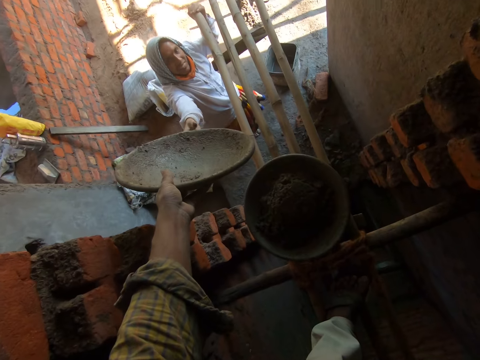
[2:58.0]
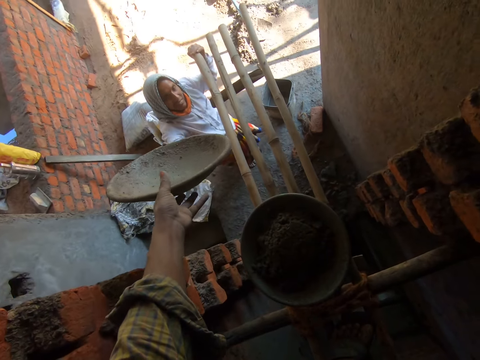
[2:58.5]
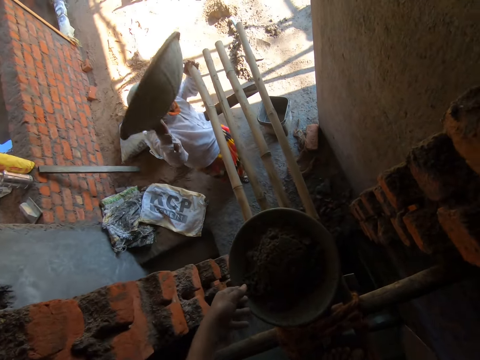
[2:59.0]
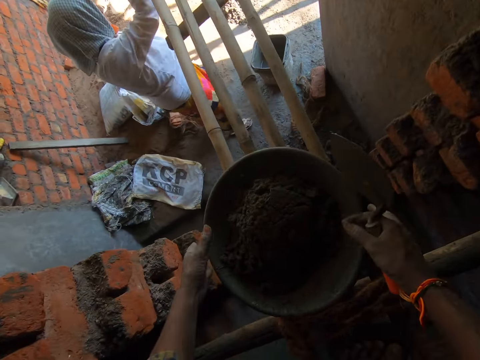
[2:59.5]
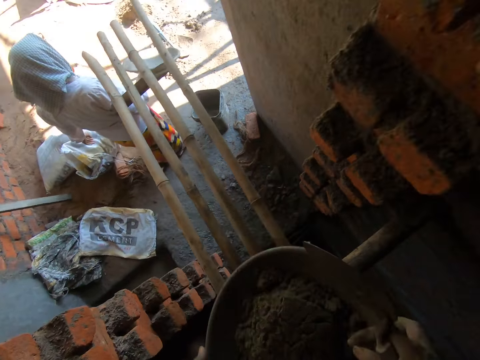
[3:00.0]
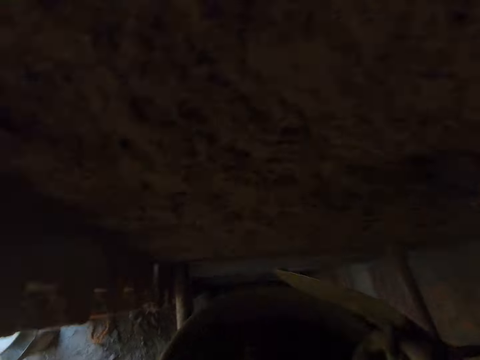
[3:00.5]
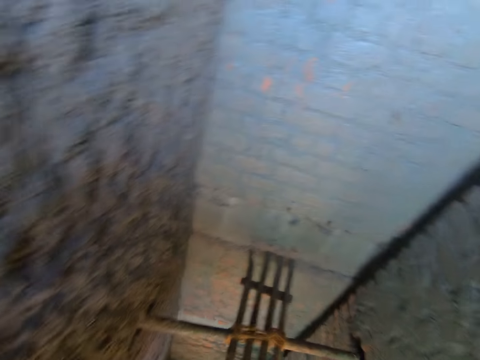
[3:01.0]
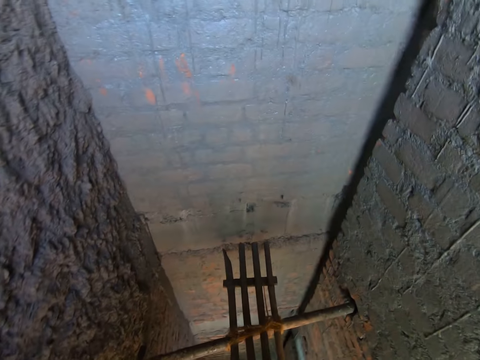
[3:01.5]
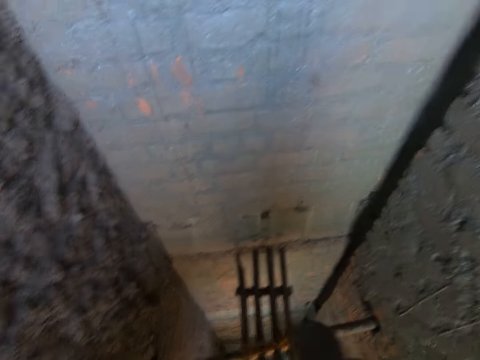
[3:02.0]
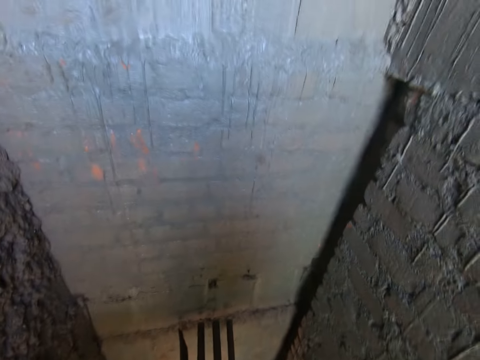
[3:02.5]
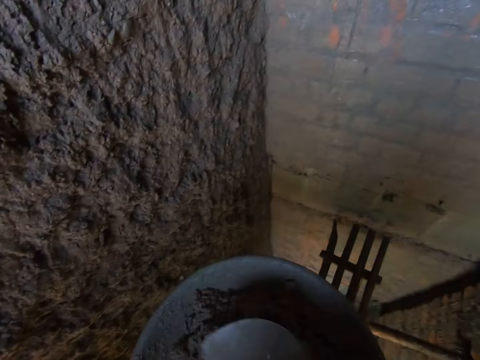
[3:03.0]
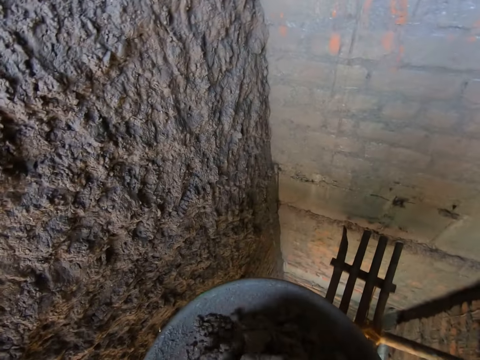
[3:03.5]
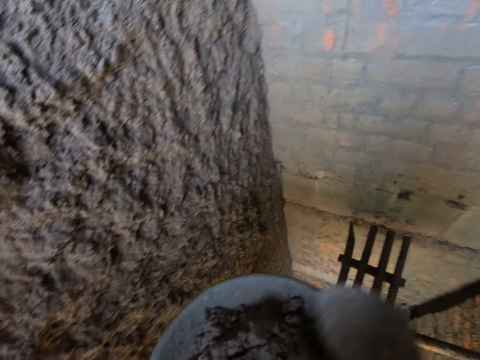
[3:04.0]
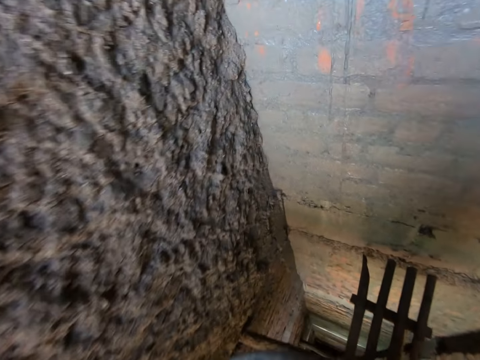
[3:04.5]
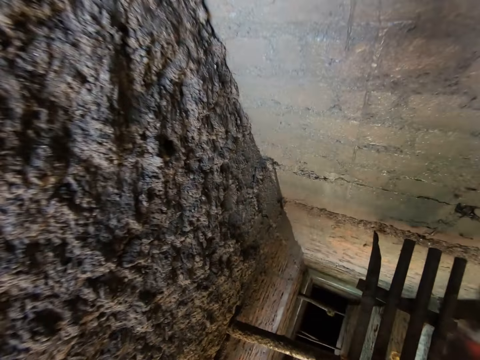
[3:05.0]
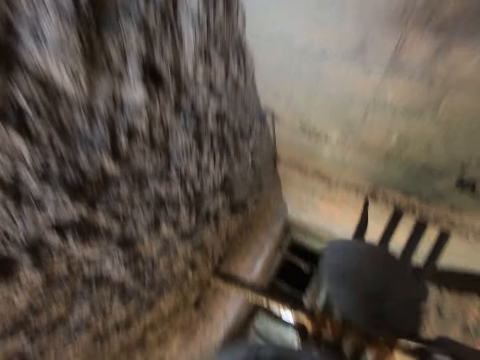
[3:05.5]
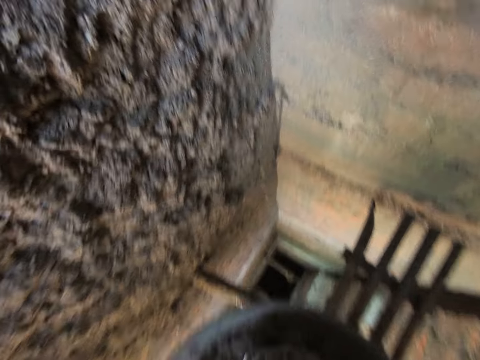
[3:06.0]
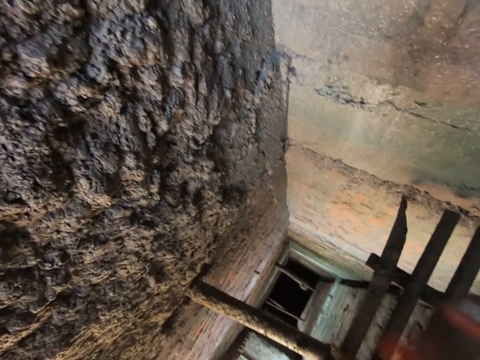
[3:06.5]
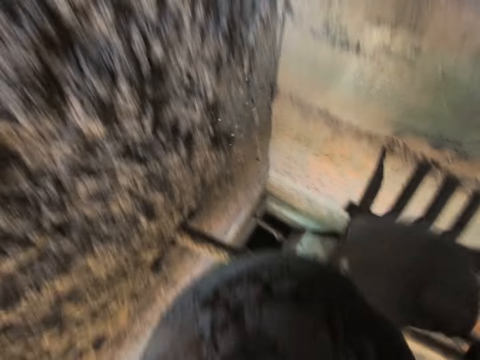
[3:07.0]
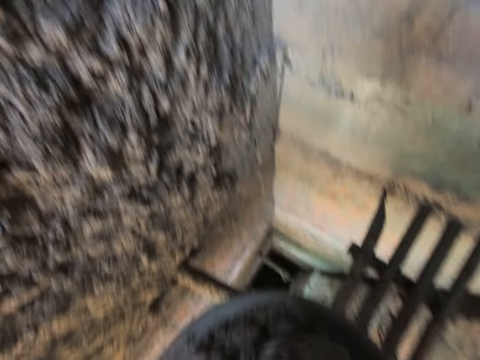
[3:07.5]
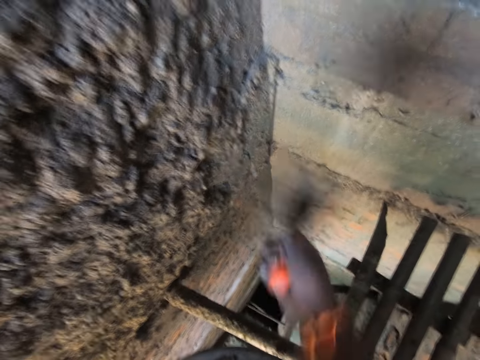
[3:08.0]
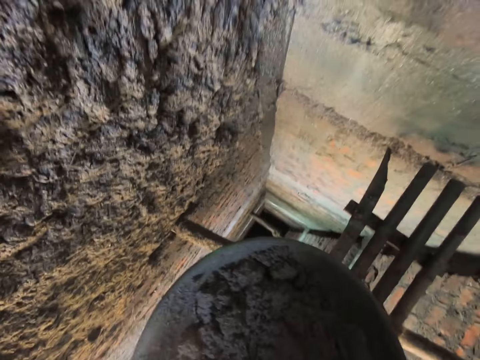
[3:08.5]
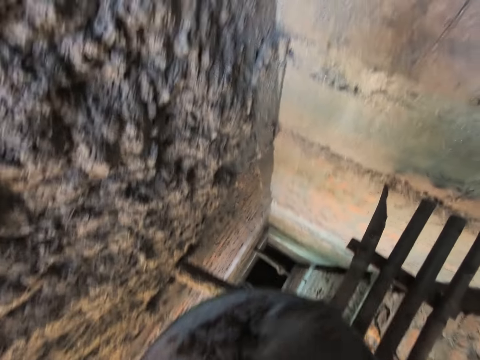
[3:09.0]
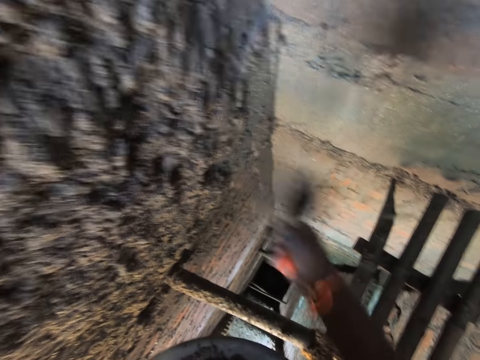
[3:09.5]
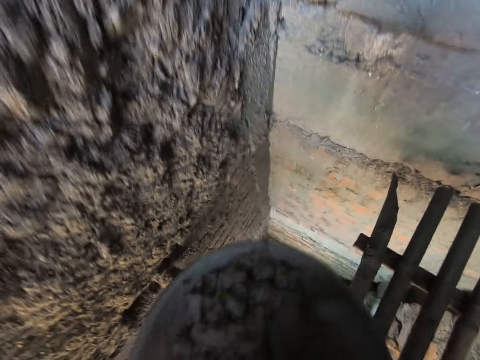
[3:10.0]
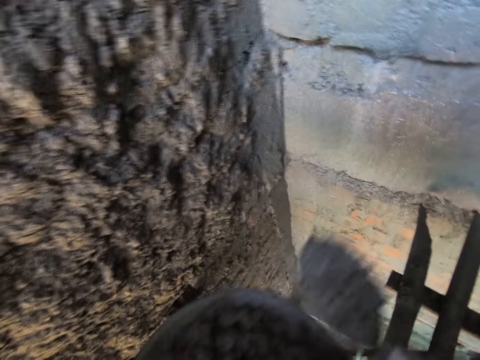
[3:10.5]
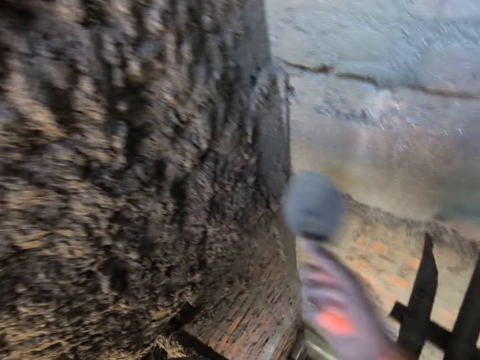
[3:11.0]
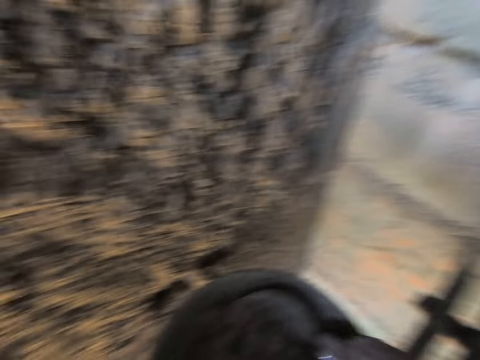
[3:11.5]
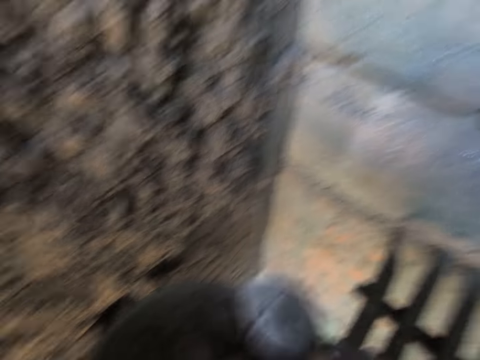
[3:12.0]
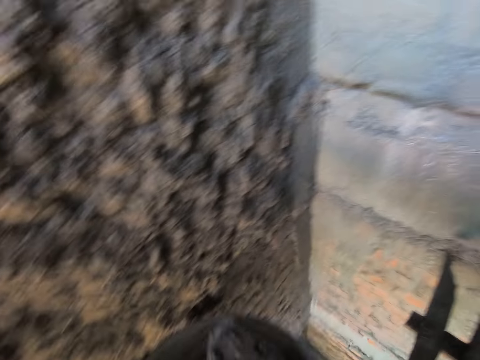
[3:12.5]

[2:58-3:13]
The camera wearer passes the pan of concrete to the woman's right hand with his left hand. He chats with the woman. He picks the pan from the bamboo scaffold with his hands. He stirs the concrete in the pan of concrete in his left hand with the trowel in his right hand. He scoops concrete from the pan of concrete with the trowel in his right hand. He throws the concrete at the wall with the trowel in his right hand. He scoops concrete from the pan of concrete with the trowel in his right hand. He throws the concrete at the wall with the trowel in his right hand. He scoops concrete from the pan of concrete with the trowel in his right hand. He throws the concrete at the wall with the trowel in his right hand. He scoops concrete from the pan of concrete with the trowel in his right hand. He throws the concrete at the wall with the trowel in his right hand. He scoops concrete from the pan of concrete with the trowel in his right hand. He throws the concrete at the wall with the trowel in his right hand. He smears. He scoops concrete from the pan of concrete with the trowel in his right hand.

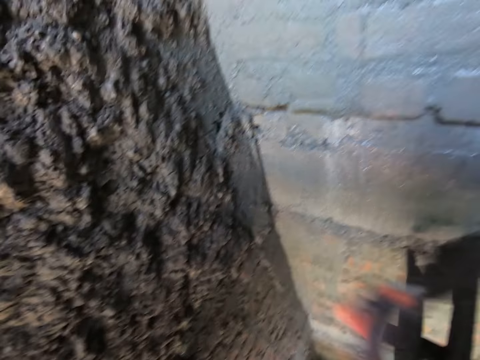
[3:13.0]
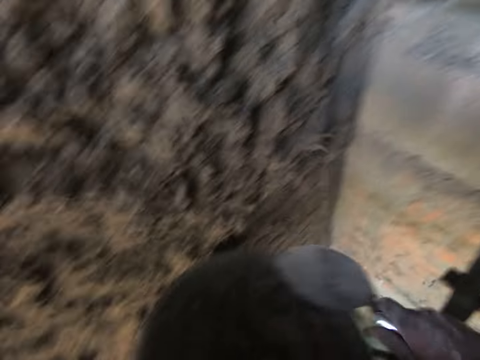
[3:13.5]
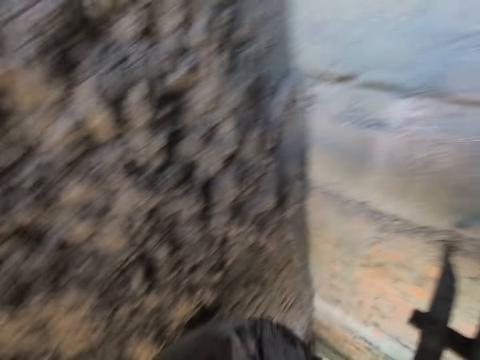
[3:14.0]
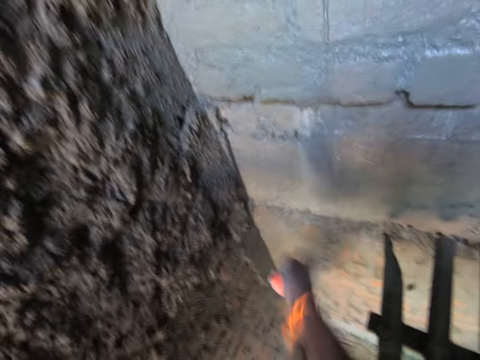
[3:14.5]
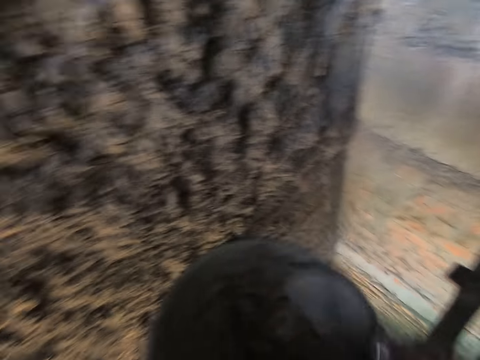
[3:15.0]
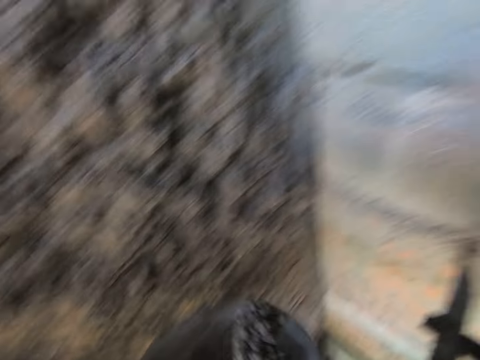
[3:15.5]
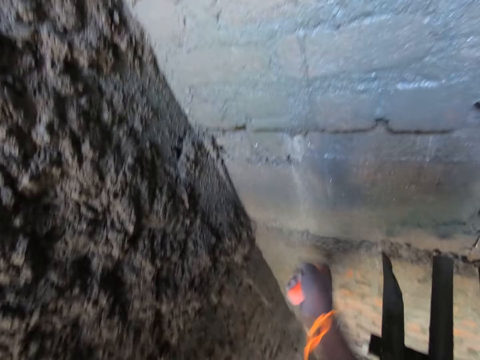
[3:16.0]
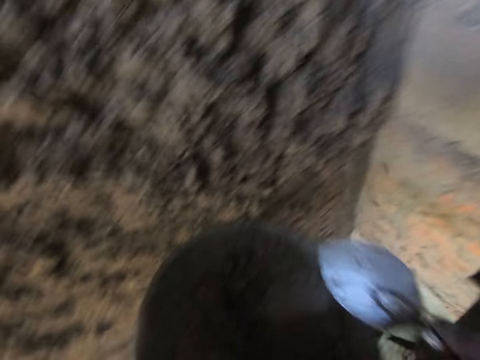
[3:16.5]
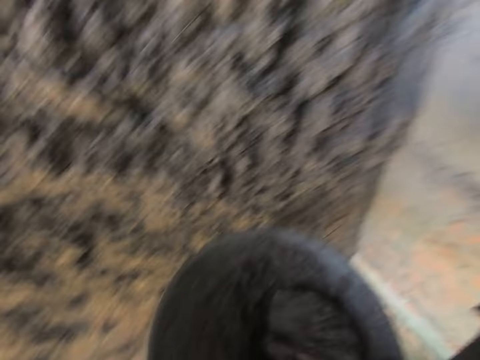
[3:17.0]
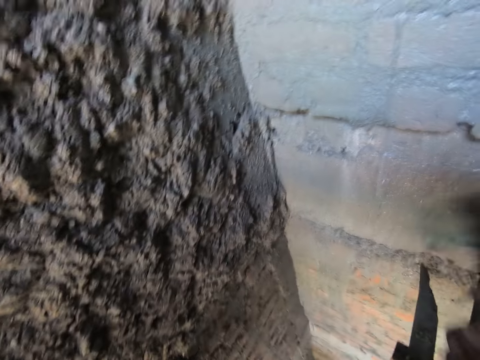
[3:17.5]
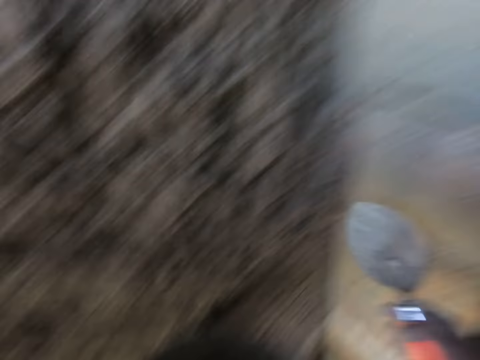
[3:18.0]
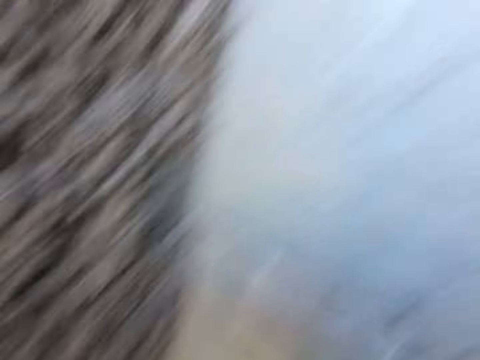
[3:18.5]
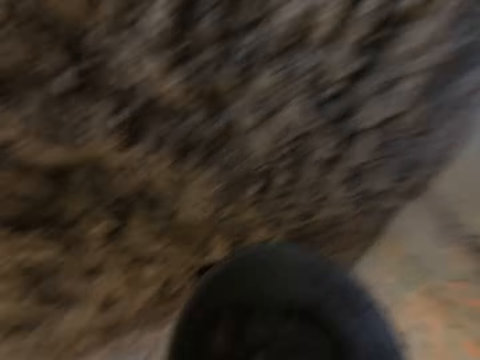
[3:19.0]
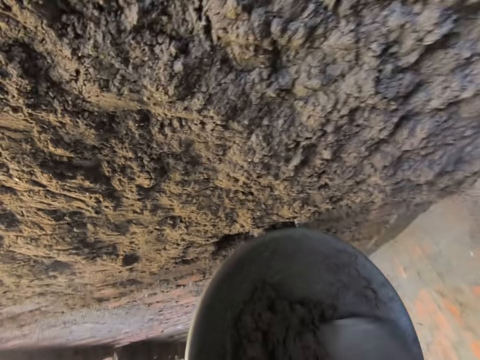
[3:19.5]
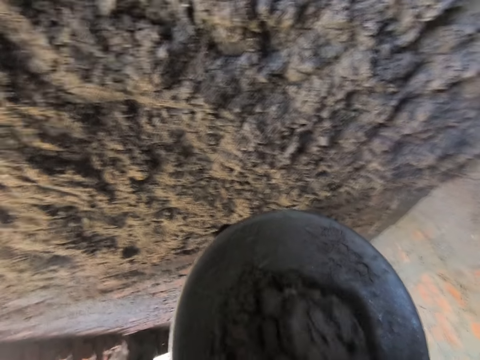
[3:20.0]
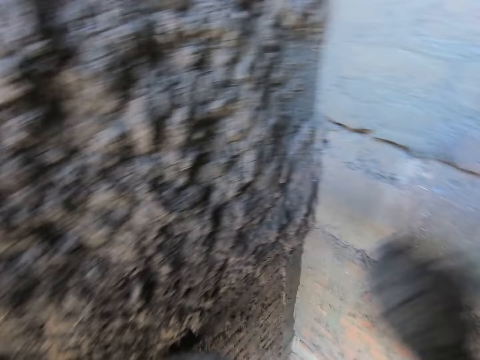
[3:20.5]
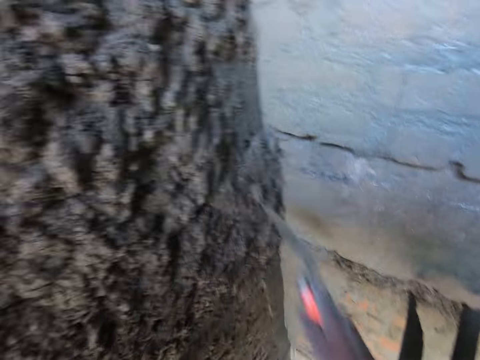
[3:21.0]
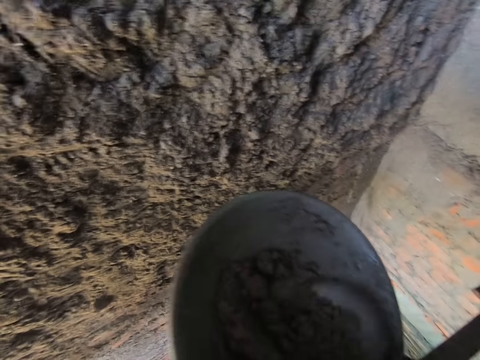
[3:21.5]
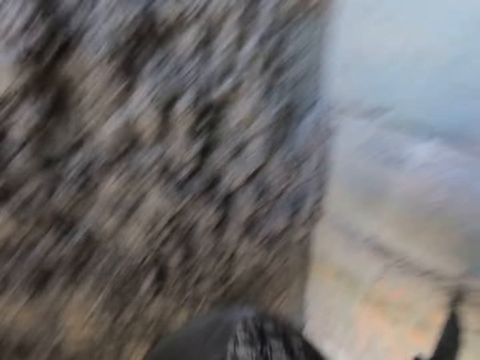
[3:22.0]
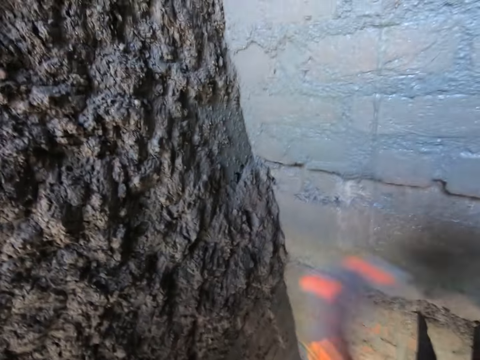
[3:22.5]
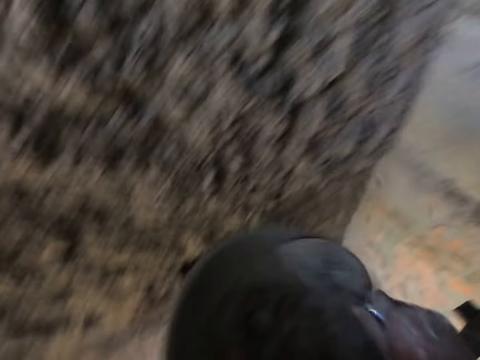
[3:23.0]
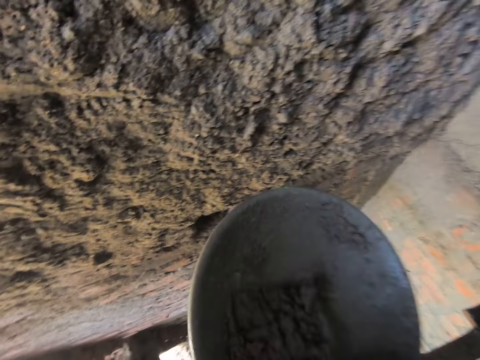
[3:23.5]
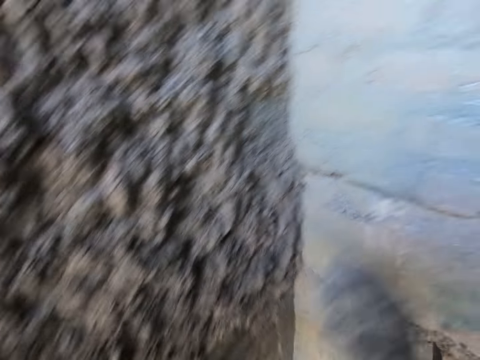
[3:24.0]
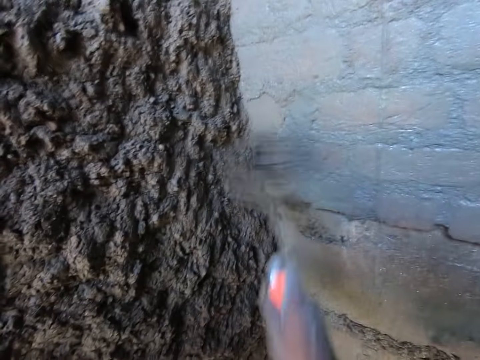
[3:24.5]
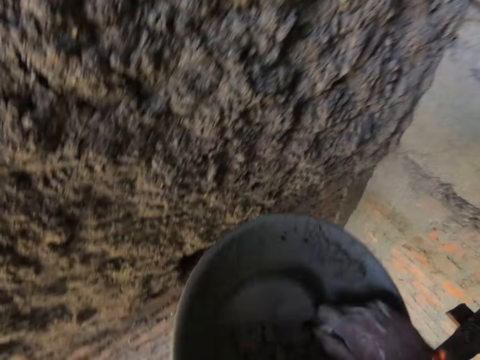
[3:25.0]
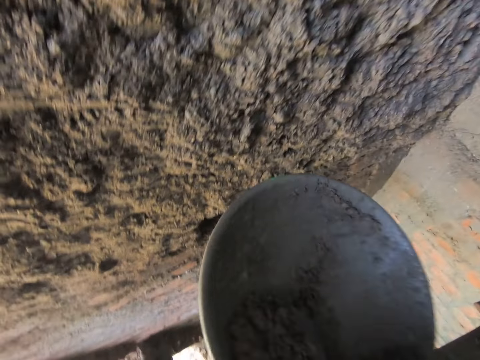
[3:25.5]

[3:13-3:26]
The camera wearer throws the concrete at the wall with the trowel in his right hand. He scoops concrete from the pan of concrete with the trowel in his right hand. He throws the concrete at the wall with the trowel in his right hand. He scoops concrete from the pan of concrete with the trowel in his right hand. He throws the concrete at the wall with the trowel in his right hand. He smears on the wall. He scoops concrete from the pan of concrete with the trowel in his right hand. The woman interacts with the camera wearer. The camera wearer throws the concrete at the wall with the trowel in his right hand. He stirs the concrete in the pan in his left hand with the trowel in his right hand. He scoops concrete from the pan of concrete with the trowel in his right hand. He carries concrete. He throws the concrete at the wall with the trowel in his right hand. He scoops concrete from the pan of concrete with the trowel in his right hand. He carries concrete. He throws the concrete at the wall with the trowel in his right hand. He spreads on the wall. He scoops concrete from the pan of concrete with the trowel in his right hand. He throws the concrete at the wall with the trowel in his right hand. He scrapes concrete in the bowl in his left hand with the trowel in his right hand.
